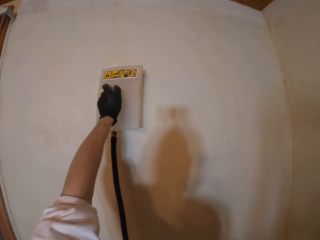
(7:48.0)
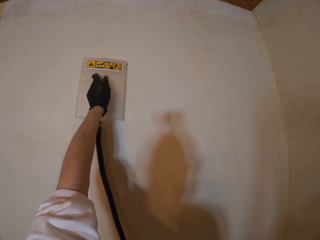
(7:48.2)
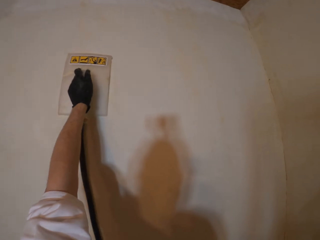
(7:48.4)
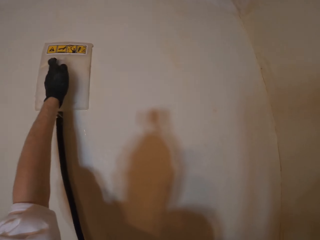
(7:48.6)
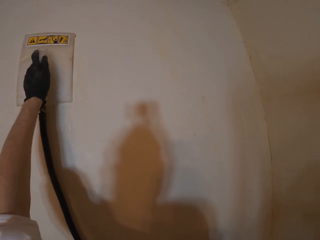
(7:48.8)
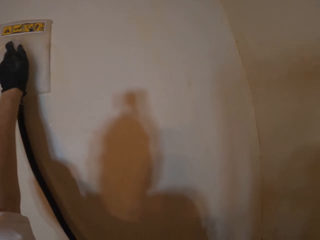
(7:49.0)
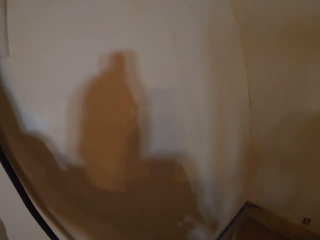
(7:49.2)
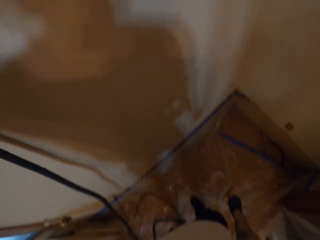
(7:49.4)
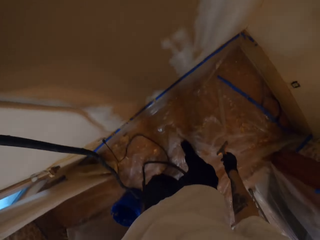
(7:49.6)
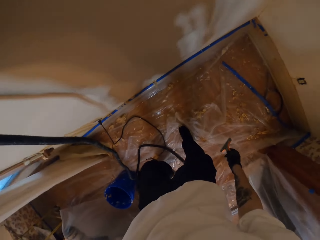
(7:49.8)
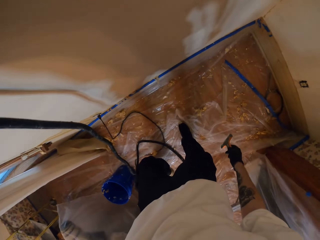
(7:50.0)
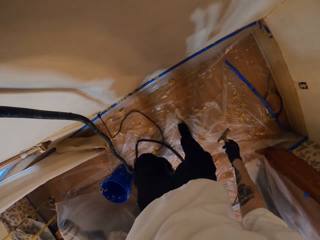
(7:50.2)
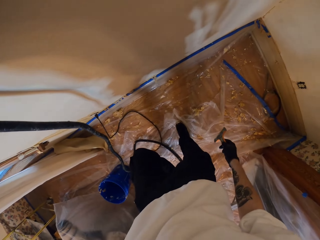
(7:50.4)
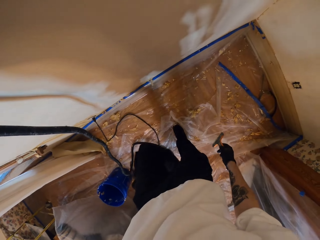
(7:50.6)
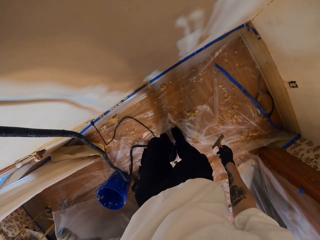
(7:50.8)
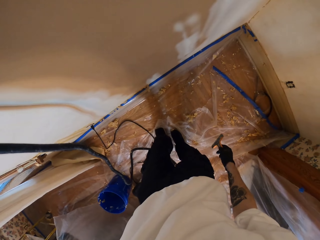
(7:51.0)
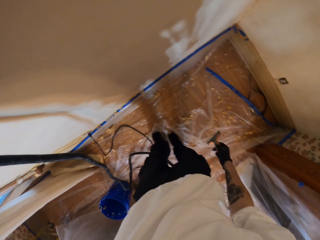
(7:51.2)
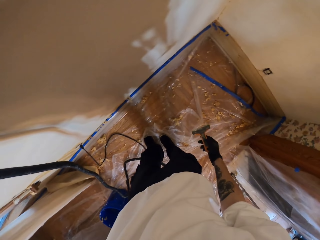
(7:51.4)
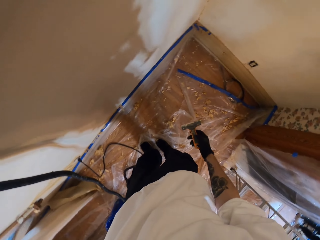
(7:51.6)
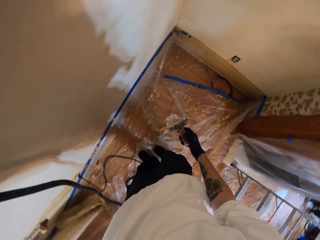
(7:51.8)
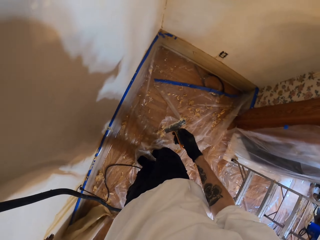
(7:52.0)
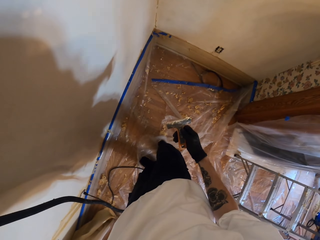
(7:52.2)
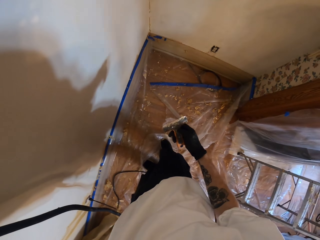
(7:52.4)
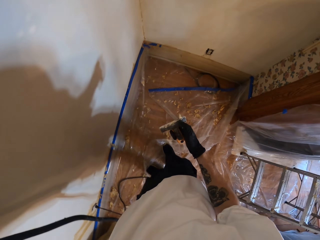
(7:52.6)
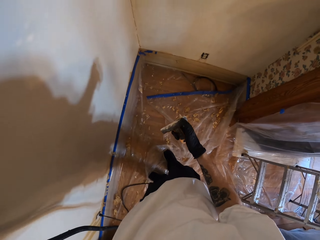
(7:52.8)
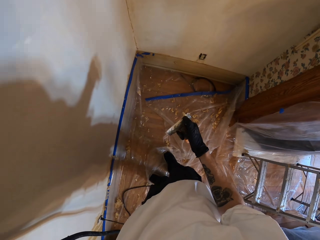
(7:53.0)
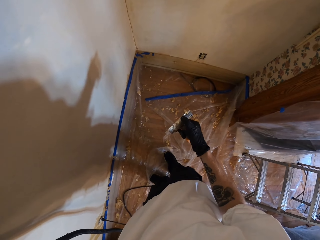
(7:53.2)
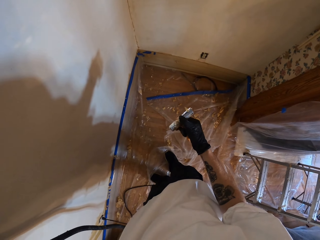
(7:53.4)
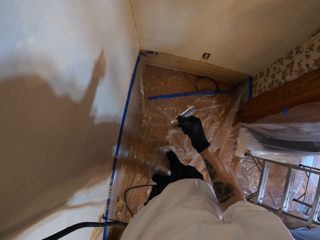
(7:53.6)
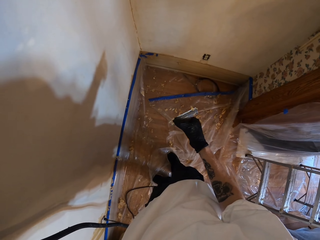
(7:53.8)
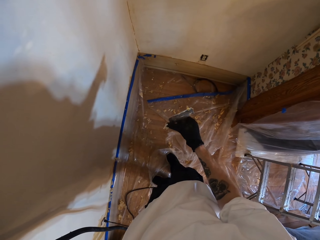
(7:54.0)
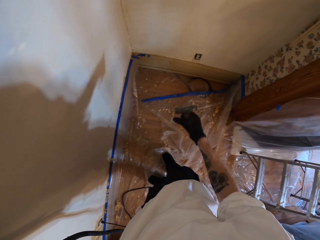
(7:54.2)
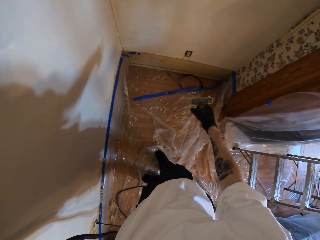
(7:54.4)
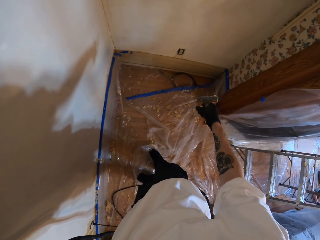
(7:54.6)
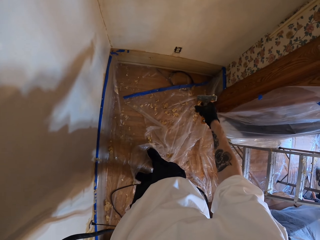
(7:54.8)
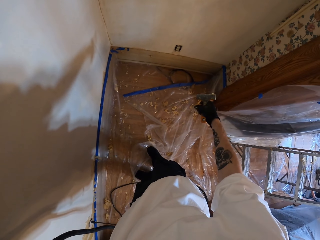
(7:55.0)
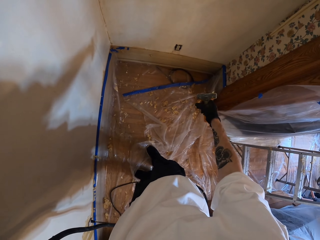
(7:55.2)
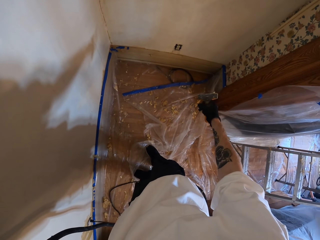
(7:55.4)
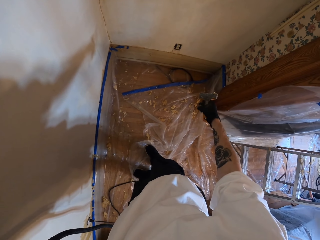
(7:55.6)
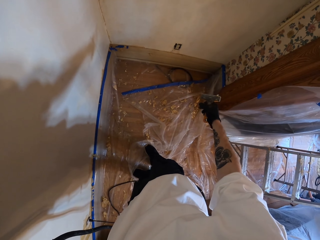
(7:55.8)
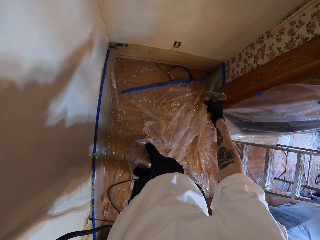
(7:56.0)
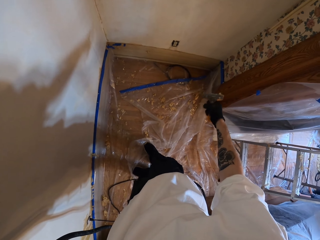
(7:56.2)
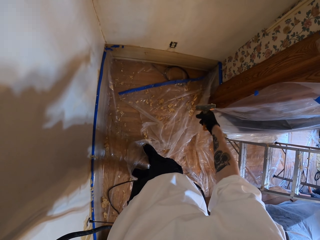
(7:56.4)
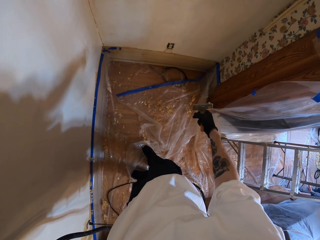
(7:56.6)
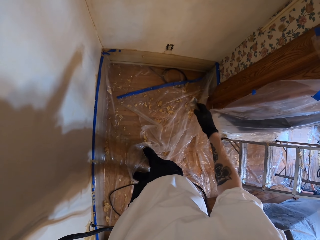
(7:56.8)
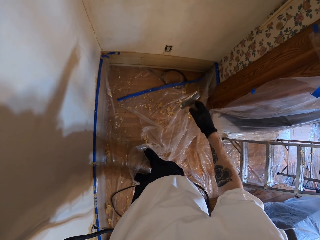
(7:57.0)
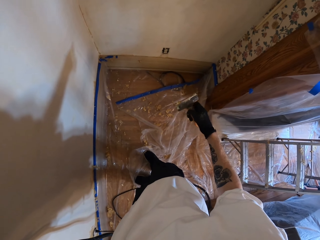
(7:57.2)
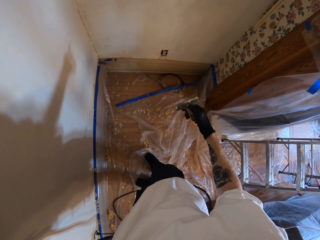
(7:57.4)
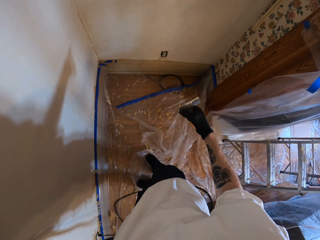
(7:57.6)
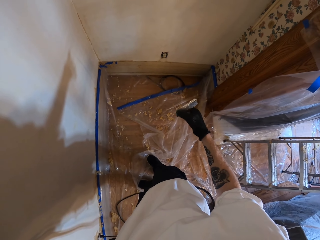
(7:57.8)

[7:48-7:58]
The camera wearer places the wallpaper steamer on the wall. He looks around. He looks down. He takes a step. He lifts the scraper. He removes paint from the scraper with his hand. He rubs the scraper with his right hand. He moves the right hand. He drops the wallpaper piece on the scraper on the floor. He looks around.

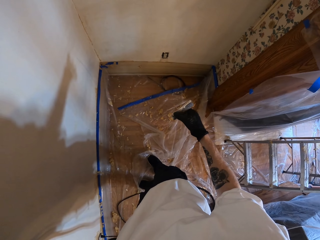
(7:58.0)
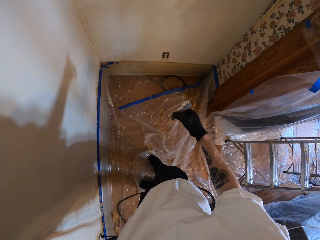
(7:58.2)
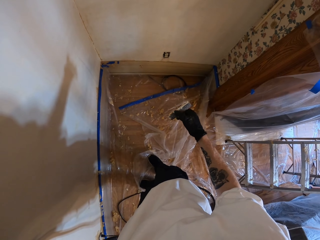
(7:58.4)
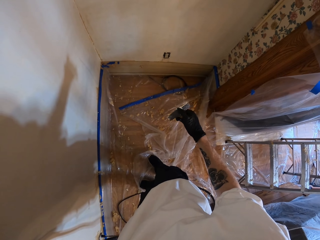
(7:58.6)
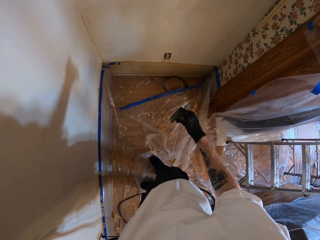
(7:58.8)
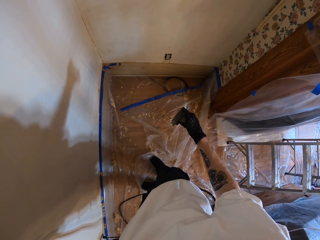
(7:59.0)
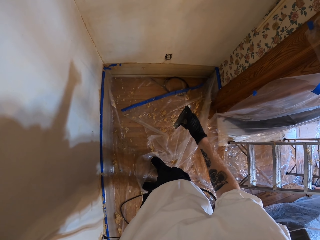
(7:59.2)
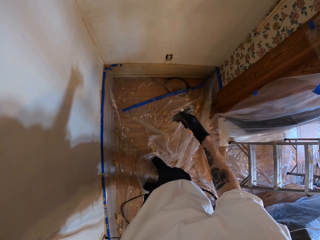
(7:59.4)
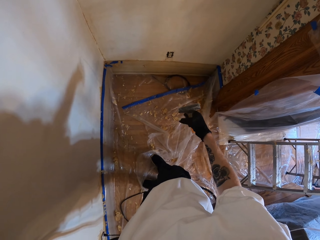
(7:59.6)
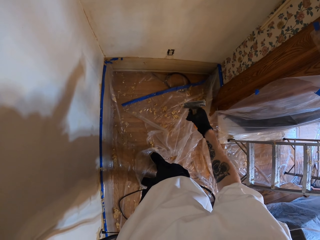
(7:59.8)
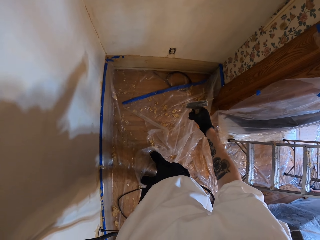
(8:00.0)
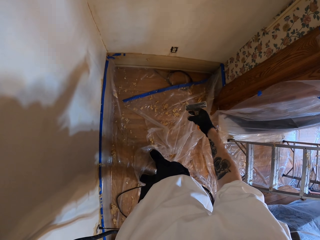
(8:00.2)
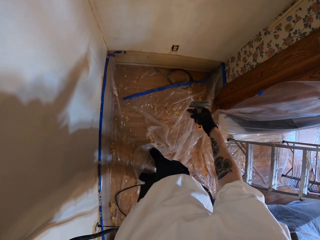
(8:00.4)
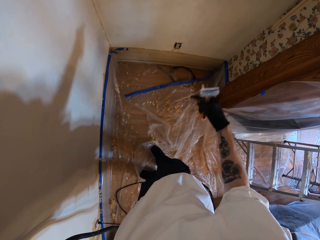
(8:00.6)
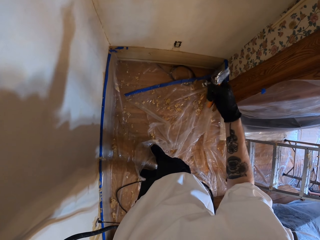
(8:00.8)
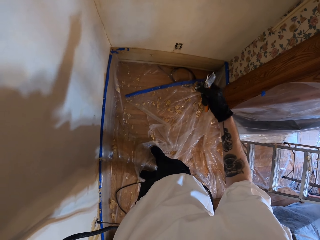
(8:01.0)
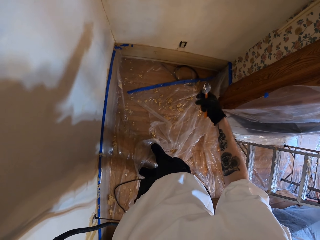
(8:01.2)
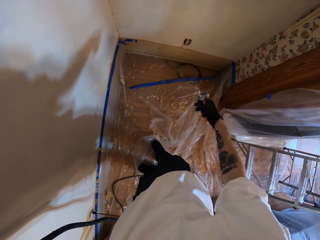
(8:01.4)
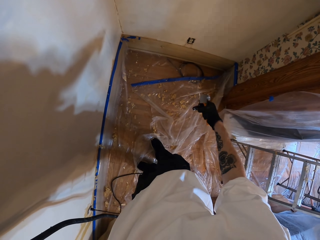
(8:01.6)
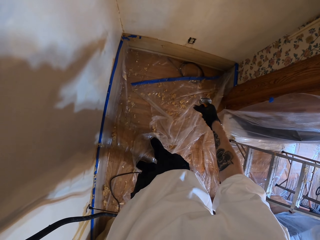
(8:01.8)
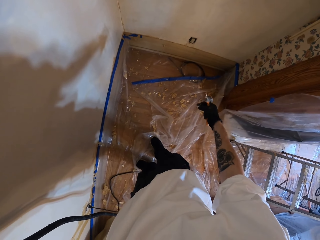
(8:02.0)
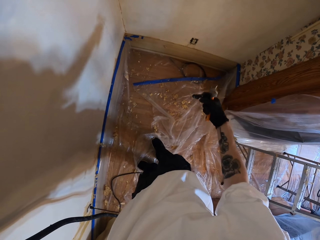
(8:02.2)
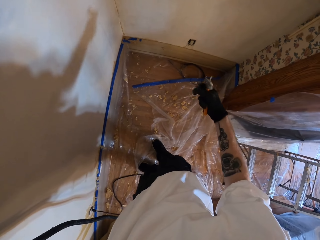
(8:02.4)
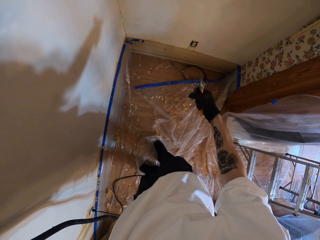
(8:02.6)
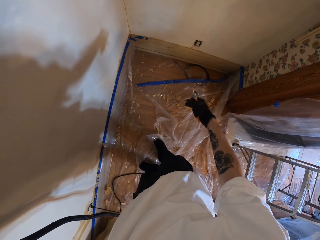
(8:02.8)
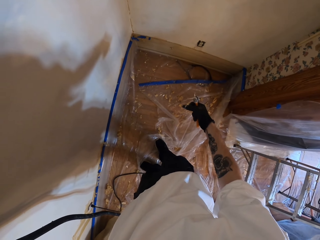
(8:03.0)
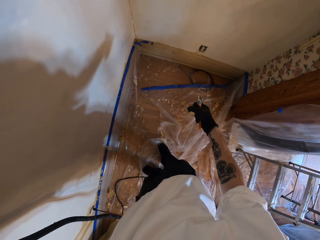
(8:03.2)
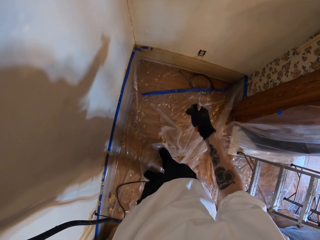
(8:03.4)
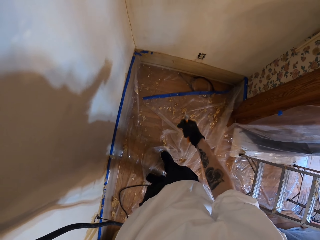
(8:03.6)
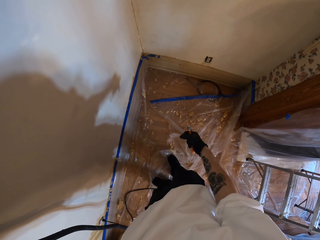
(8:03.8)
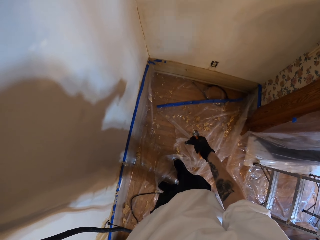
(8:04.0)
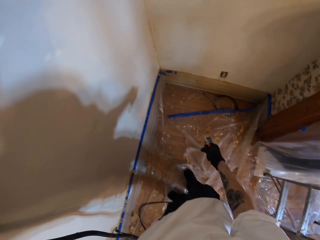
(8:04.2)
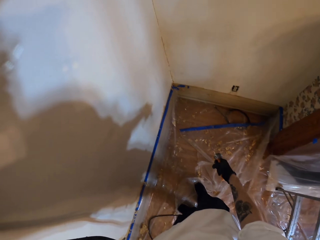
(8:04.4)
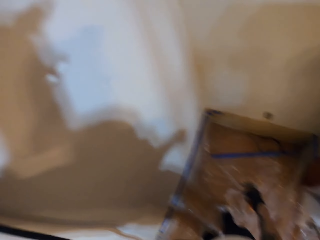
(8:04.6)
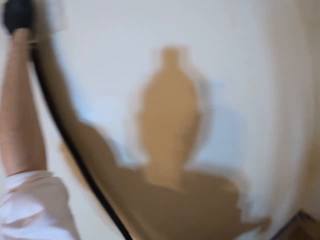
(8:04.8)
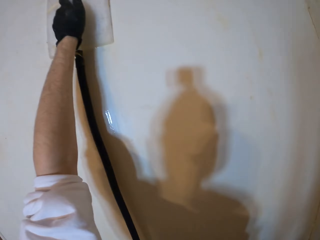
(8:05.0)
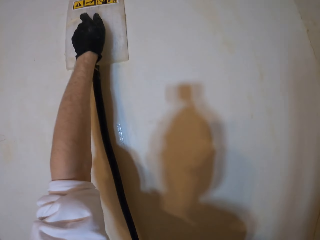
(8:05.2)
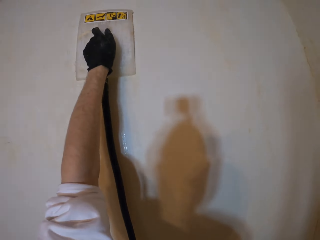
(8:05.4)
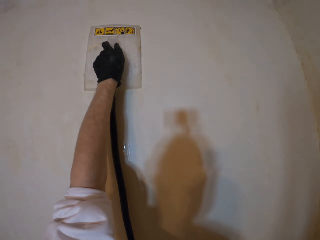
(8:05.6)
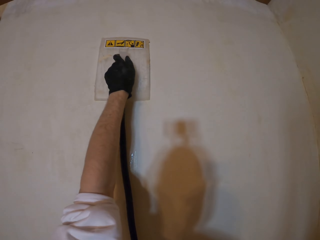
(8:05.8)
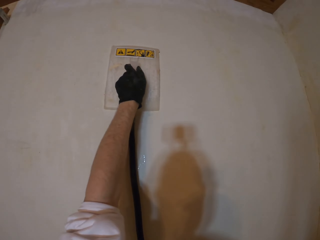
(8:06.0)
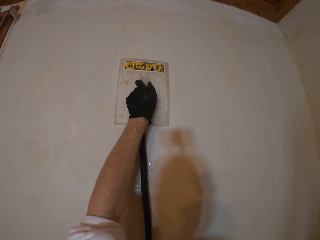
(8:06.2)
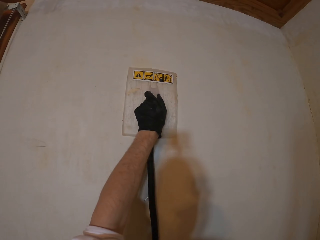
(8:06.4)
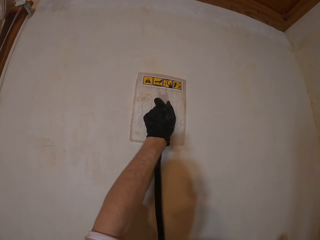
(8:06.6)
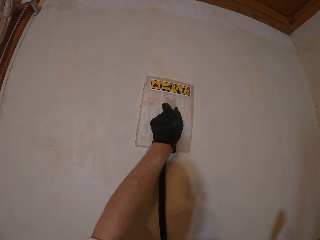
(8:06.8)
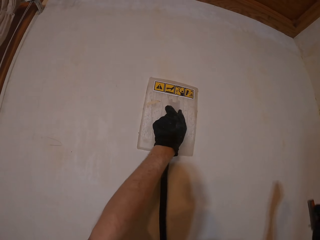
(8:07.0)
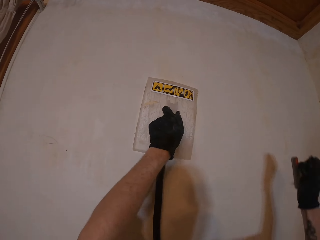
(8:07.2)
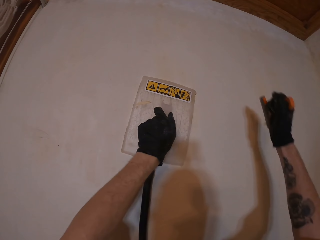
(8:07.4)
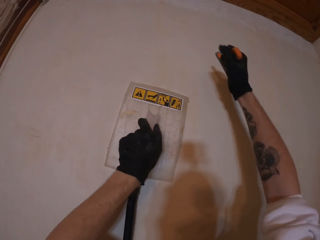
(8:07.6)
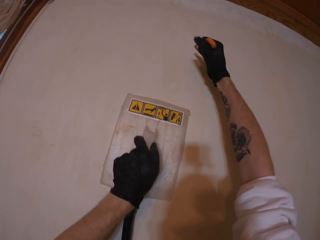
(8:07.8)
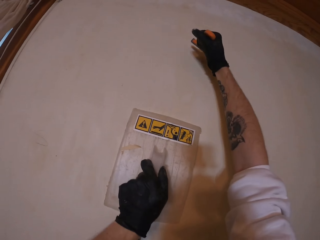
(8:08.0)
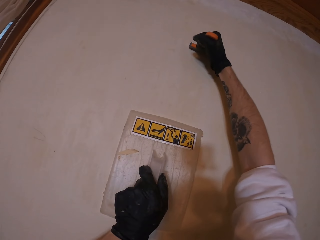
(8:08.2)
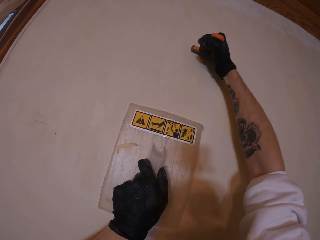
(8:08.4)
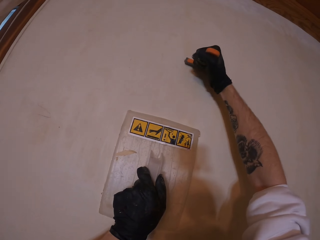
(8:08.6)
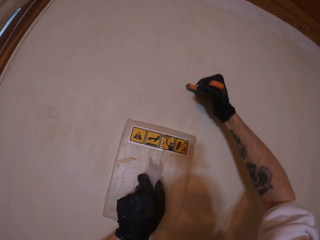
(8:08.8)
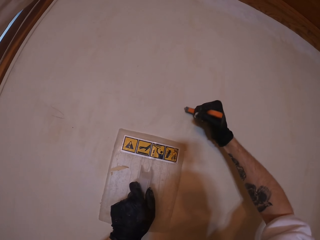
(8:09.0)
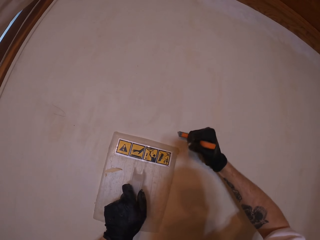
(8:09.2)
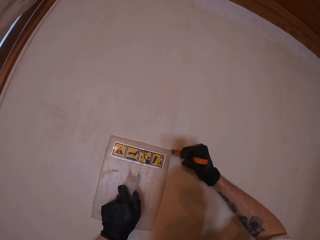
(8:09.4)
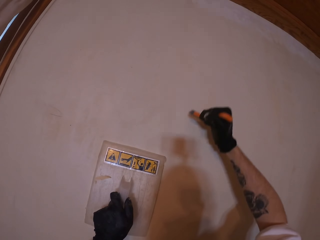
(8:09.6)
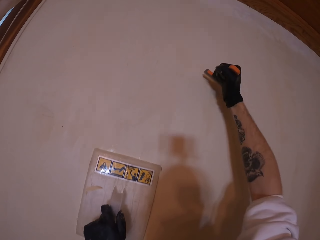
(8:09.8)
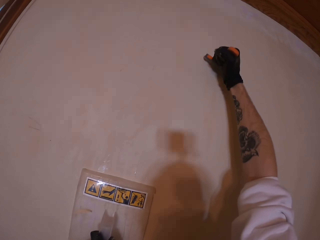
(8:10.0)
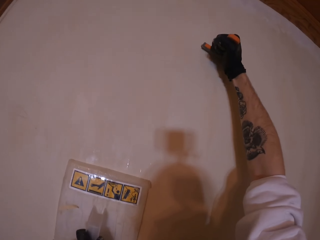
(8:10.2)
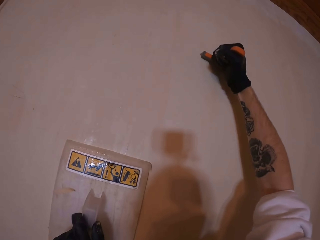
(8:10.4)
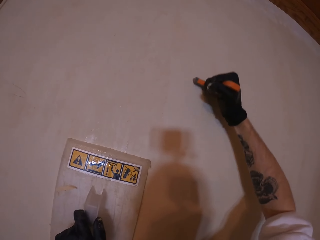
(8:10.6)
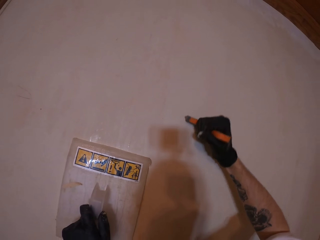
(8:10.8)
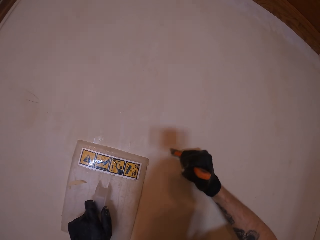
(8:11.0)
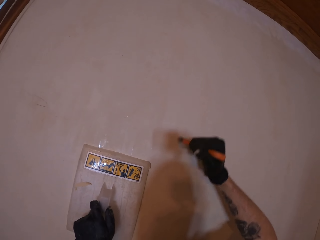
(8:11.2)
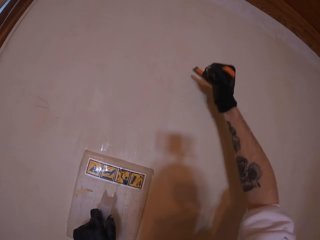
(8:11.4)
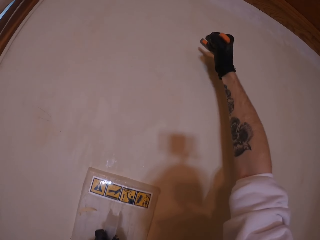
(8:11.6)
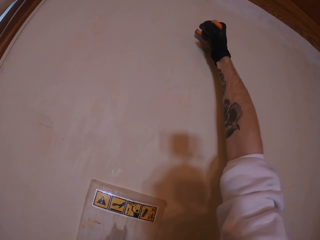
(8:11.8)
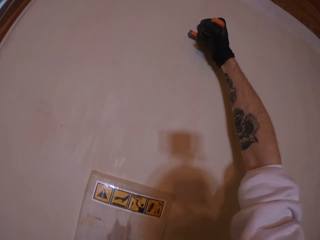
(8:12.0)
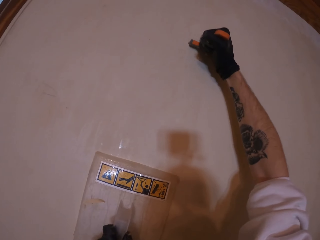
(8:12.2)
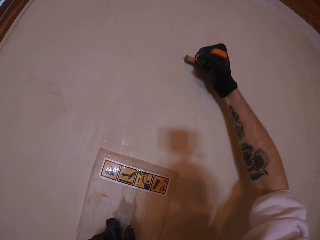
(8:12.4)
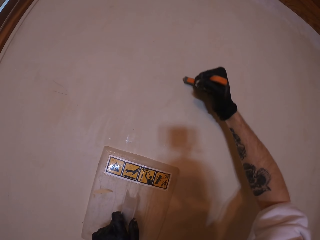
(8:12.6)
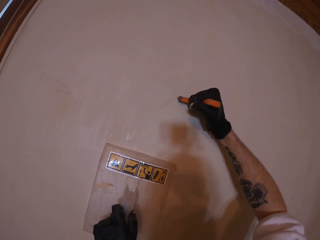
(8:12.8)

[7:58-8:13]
The camera wearer removes paint from the scraper with his hand. He rubs the scraper with his right hand. He drops the wallpaper piece on the scraper on the floor. He lifts the right hand. He looks around. He looks at the wallpaper steamer. He moves the wallpaper steamer. He lifts the right hand. He removes wallpaper from the wall with the scraper. He moves the wallpaper steamer. He removes wallpaper from the wall with the scraper.
